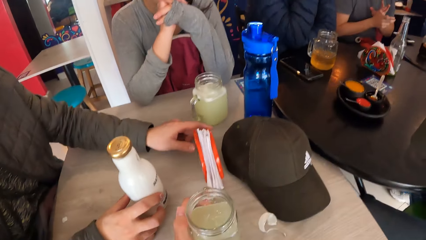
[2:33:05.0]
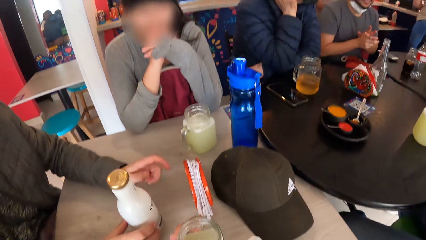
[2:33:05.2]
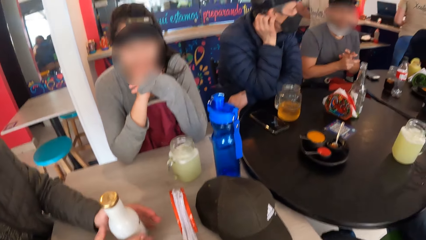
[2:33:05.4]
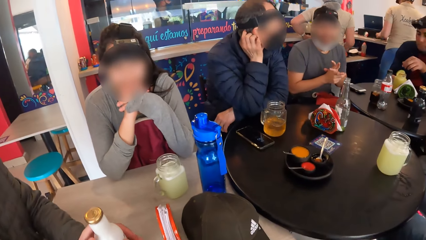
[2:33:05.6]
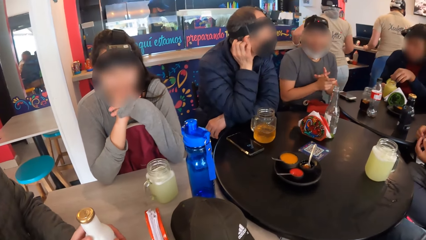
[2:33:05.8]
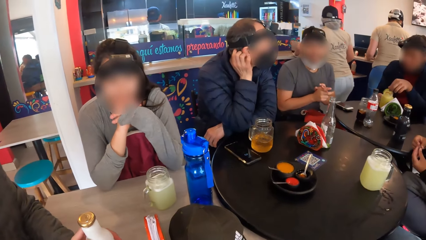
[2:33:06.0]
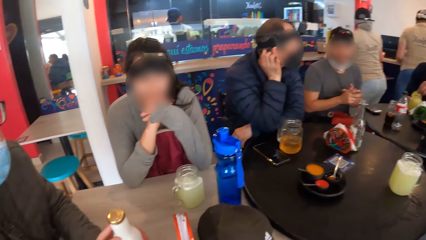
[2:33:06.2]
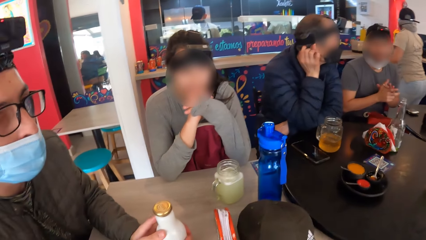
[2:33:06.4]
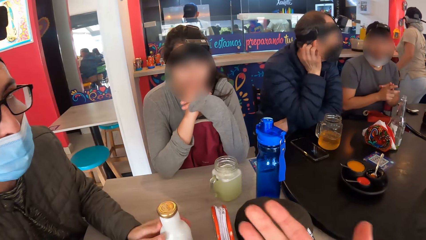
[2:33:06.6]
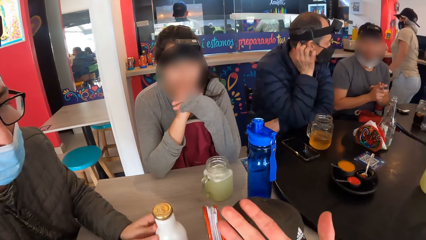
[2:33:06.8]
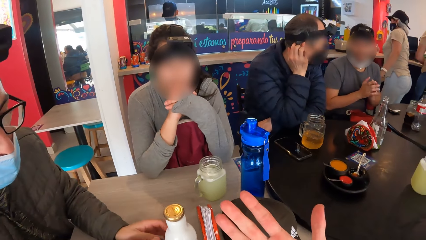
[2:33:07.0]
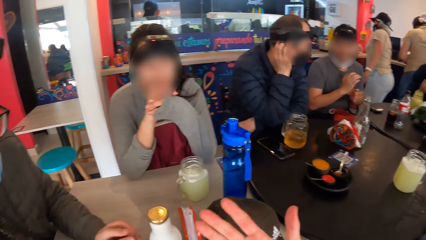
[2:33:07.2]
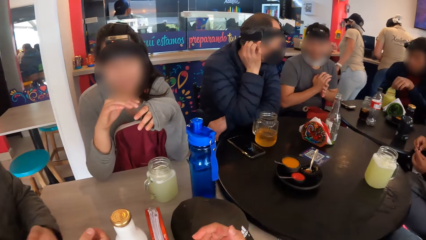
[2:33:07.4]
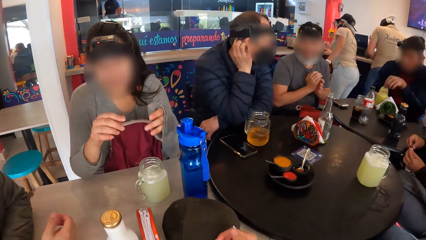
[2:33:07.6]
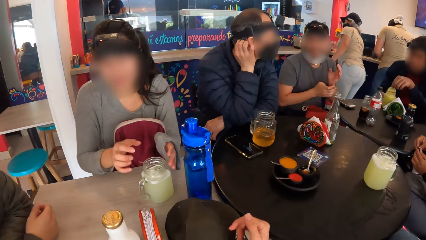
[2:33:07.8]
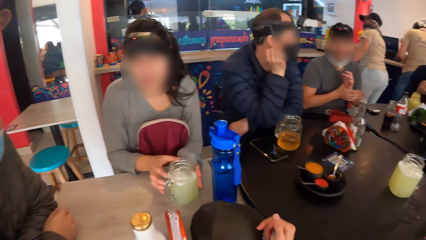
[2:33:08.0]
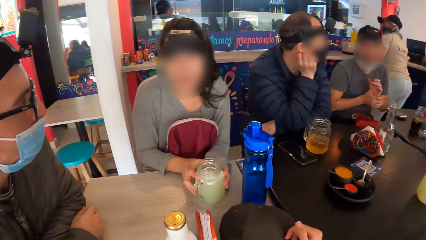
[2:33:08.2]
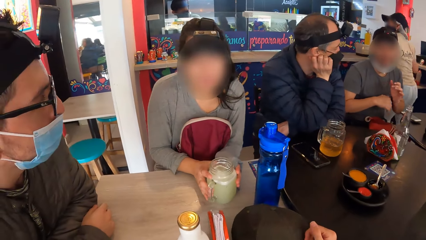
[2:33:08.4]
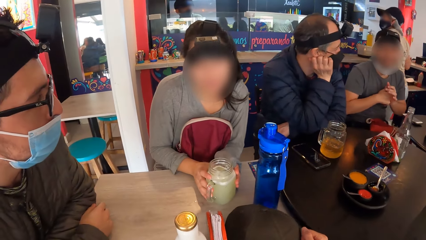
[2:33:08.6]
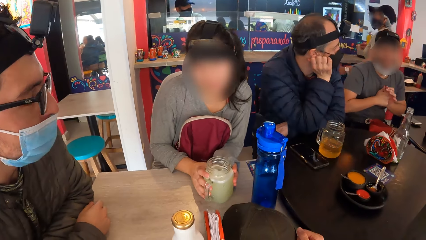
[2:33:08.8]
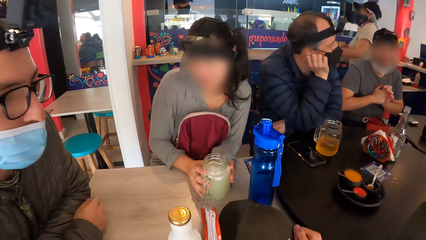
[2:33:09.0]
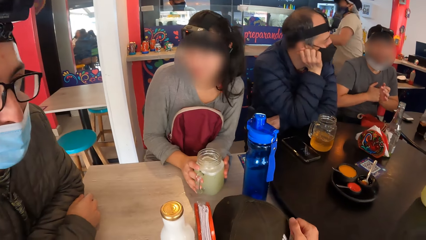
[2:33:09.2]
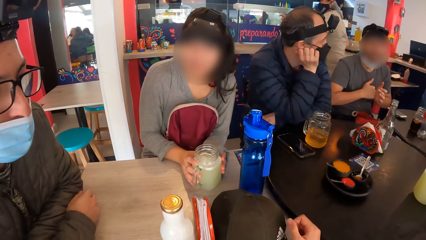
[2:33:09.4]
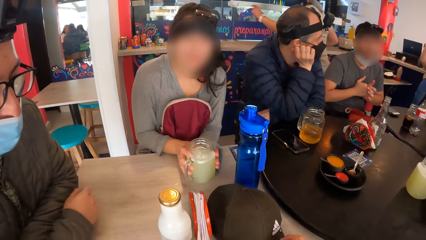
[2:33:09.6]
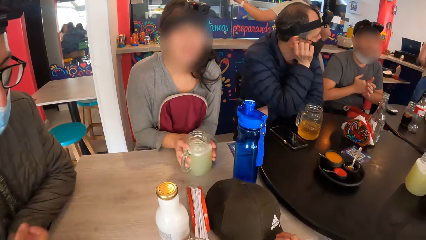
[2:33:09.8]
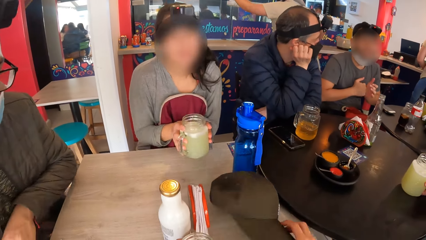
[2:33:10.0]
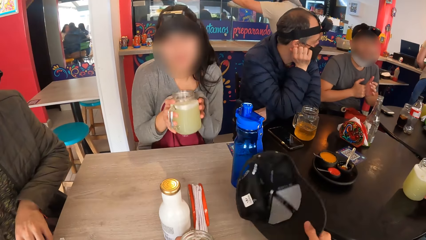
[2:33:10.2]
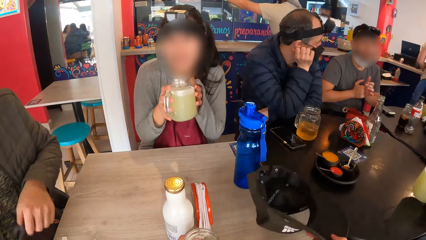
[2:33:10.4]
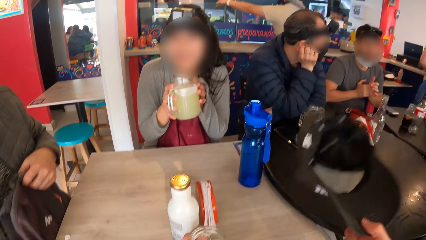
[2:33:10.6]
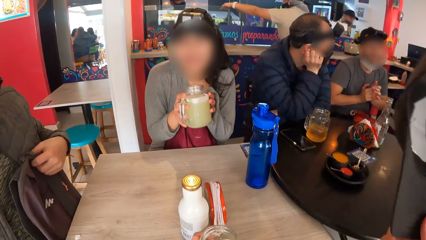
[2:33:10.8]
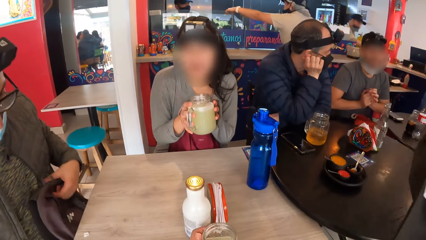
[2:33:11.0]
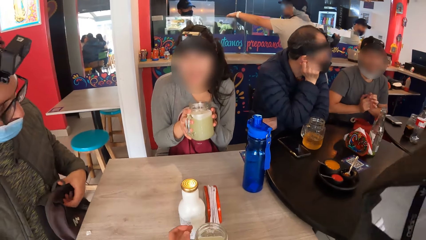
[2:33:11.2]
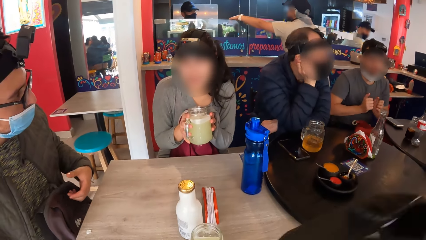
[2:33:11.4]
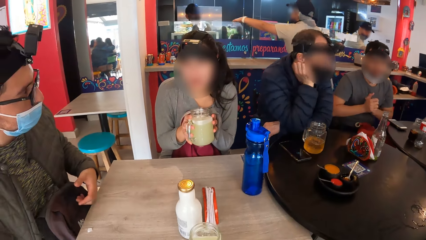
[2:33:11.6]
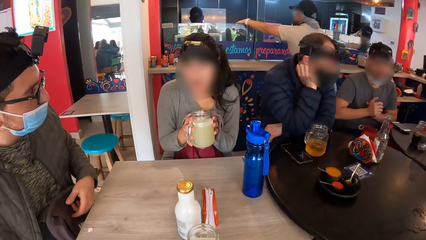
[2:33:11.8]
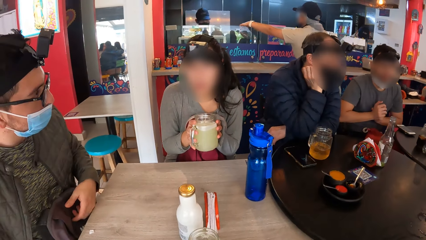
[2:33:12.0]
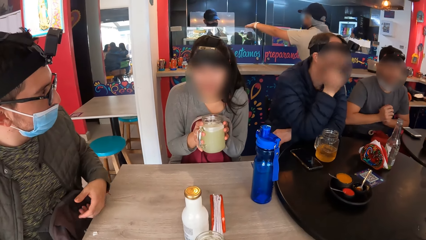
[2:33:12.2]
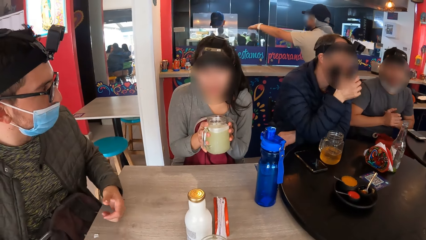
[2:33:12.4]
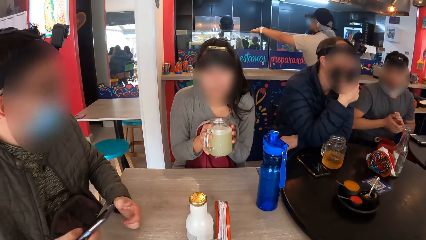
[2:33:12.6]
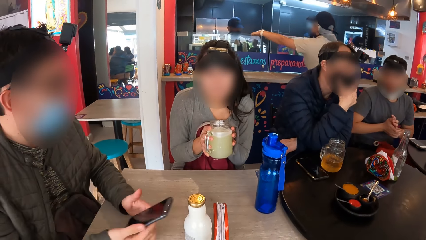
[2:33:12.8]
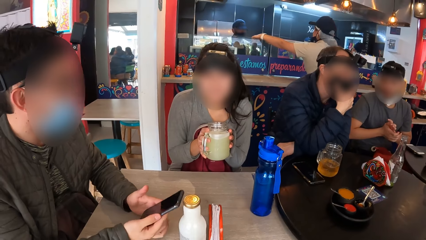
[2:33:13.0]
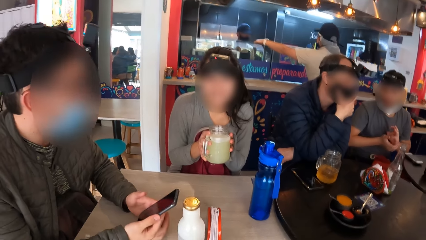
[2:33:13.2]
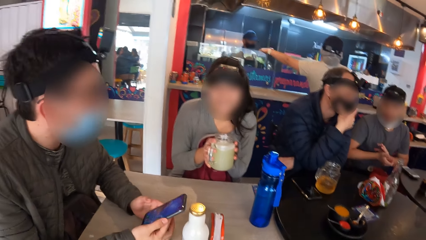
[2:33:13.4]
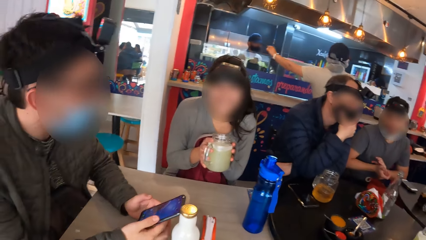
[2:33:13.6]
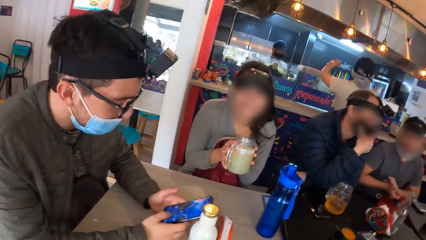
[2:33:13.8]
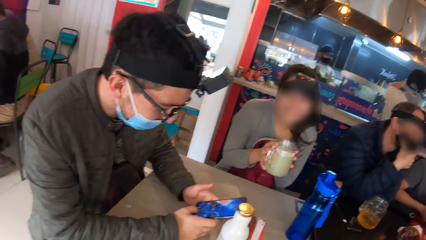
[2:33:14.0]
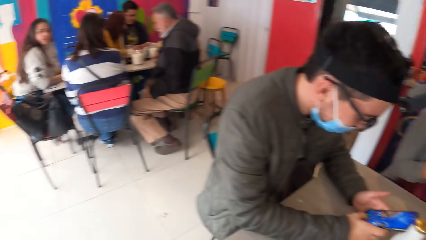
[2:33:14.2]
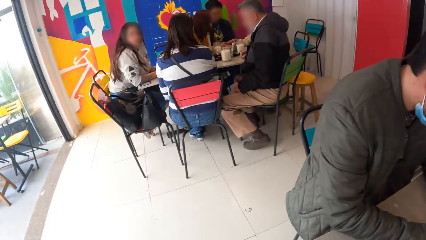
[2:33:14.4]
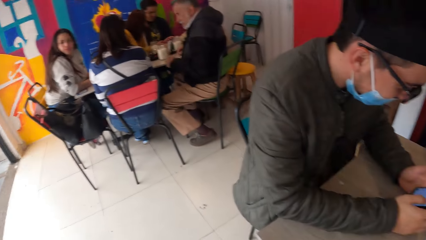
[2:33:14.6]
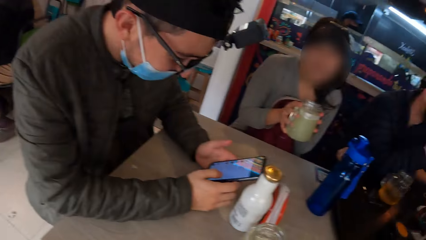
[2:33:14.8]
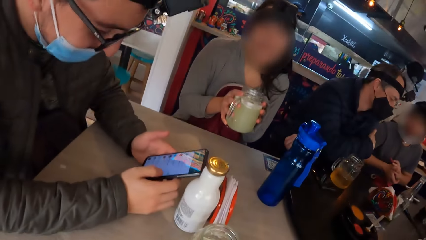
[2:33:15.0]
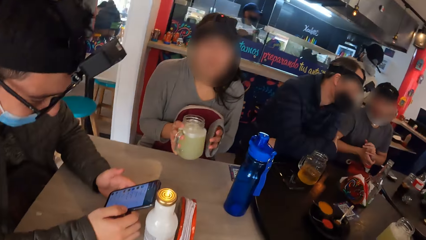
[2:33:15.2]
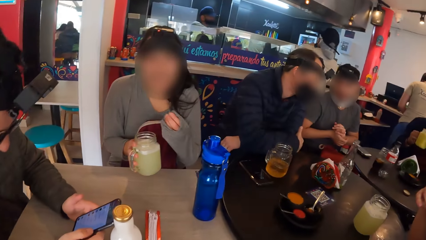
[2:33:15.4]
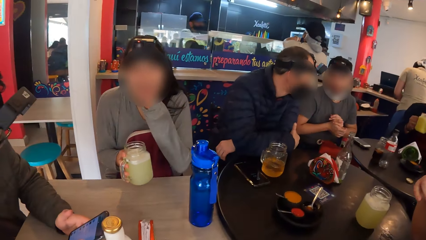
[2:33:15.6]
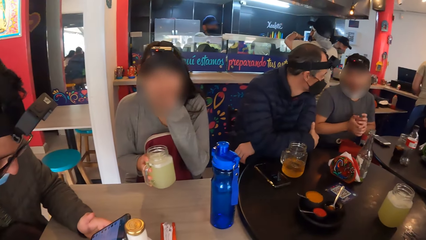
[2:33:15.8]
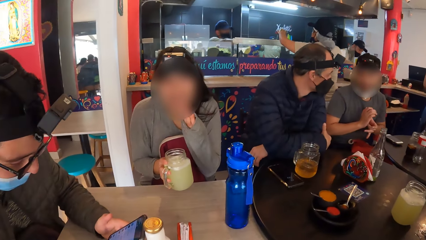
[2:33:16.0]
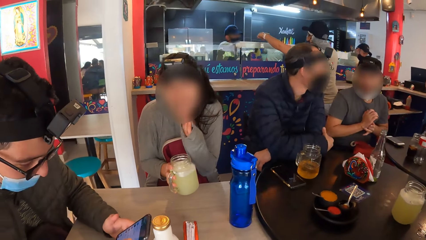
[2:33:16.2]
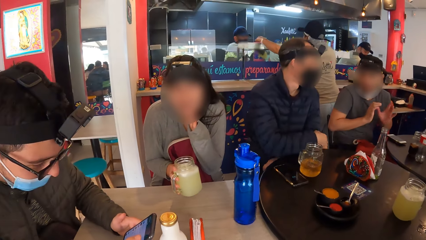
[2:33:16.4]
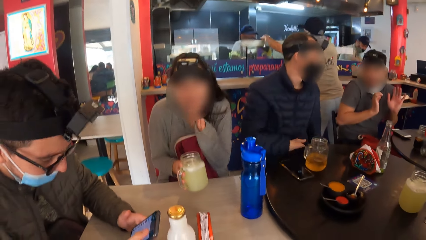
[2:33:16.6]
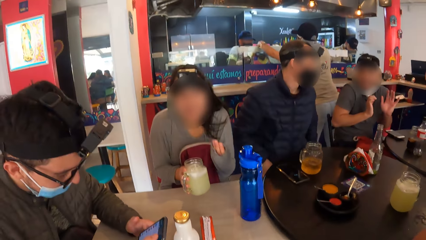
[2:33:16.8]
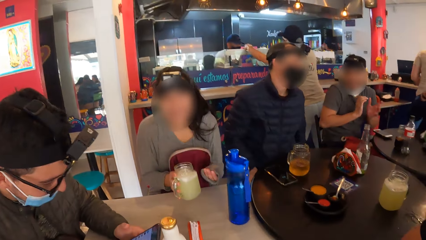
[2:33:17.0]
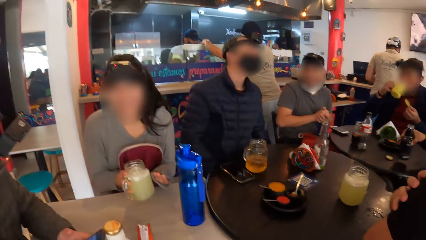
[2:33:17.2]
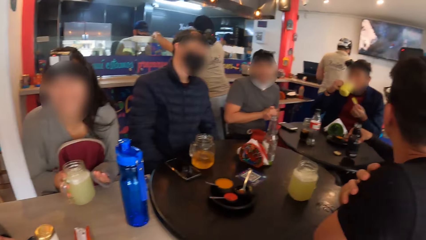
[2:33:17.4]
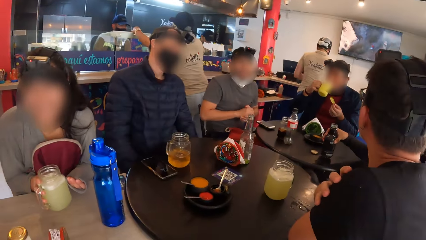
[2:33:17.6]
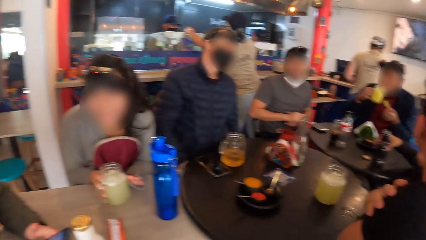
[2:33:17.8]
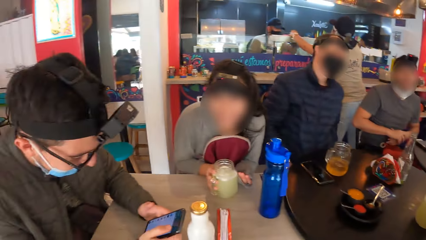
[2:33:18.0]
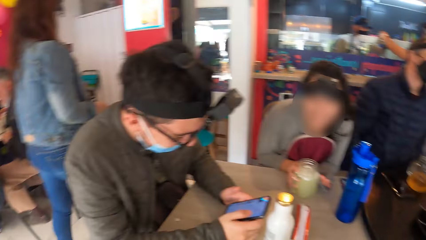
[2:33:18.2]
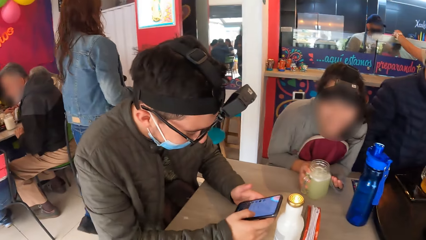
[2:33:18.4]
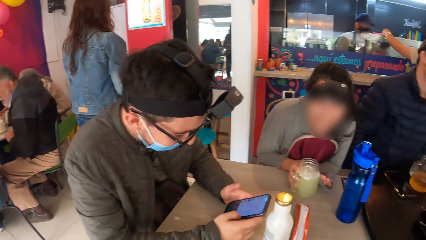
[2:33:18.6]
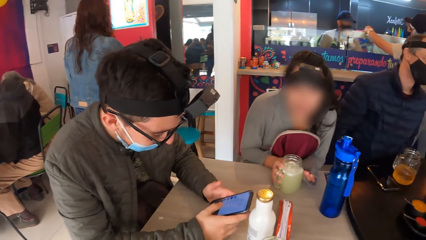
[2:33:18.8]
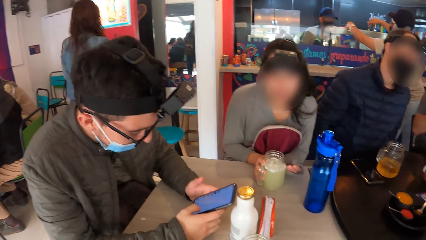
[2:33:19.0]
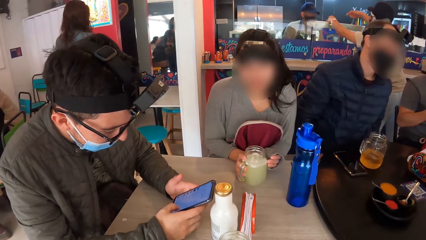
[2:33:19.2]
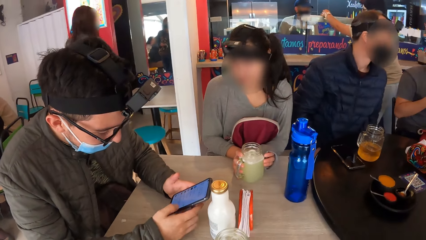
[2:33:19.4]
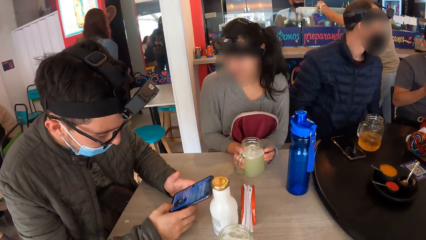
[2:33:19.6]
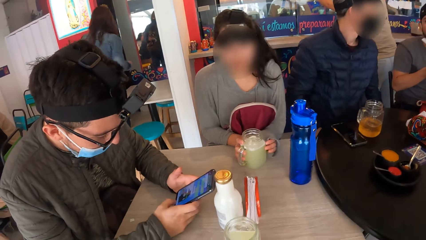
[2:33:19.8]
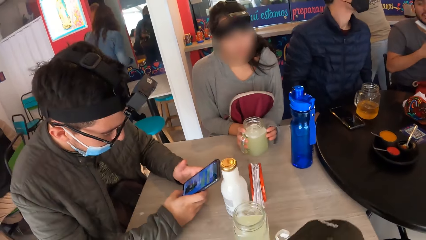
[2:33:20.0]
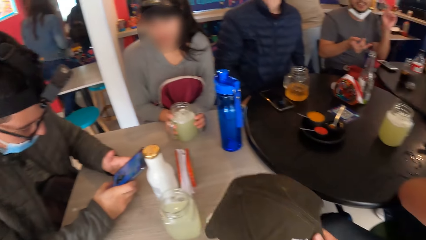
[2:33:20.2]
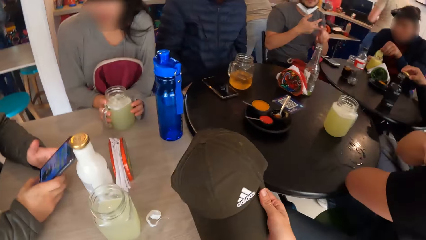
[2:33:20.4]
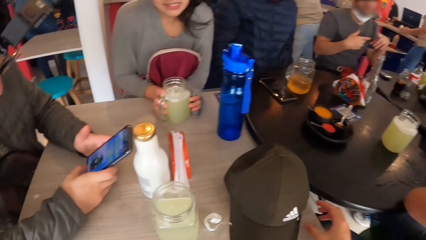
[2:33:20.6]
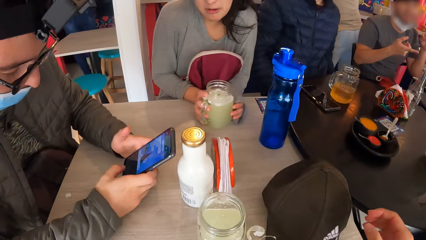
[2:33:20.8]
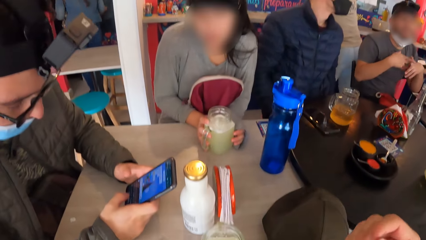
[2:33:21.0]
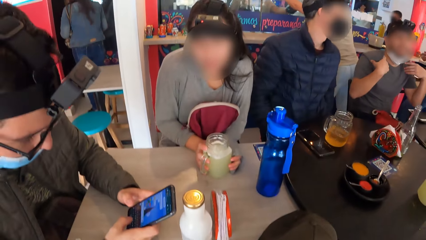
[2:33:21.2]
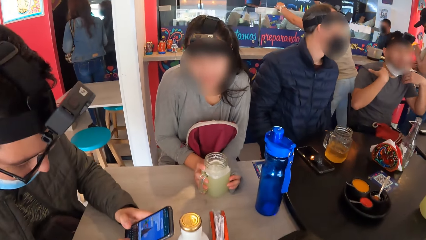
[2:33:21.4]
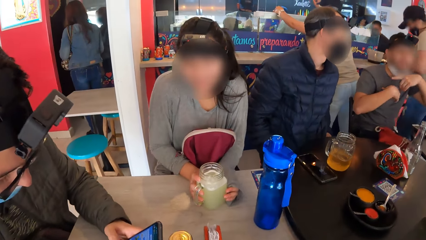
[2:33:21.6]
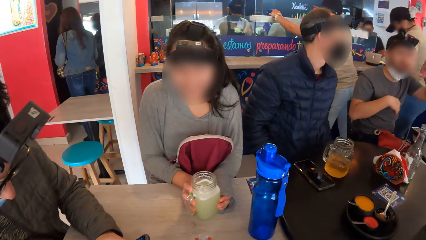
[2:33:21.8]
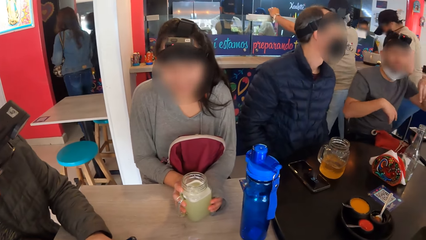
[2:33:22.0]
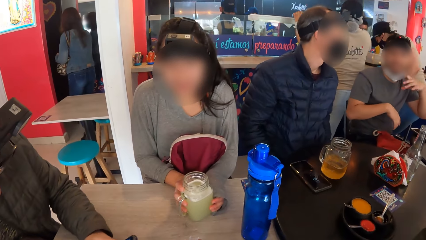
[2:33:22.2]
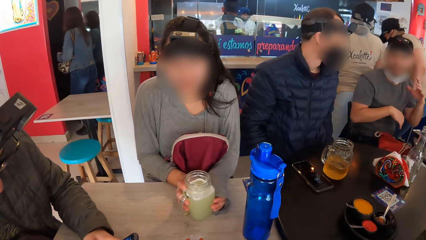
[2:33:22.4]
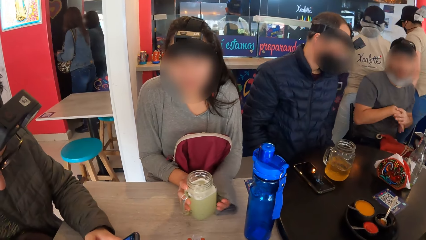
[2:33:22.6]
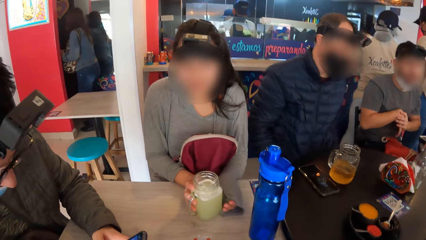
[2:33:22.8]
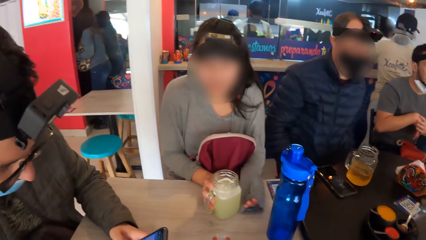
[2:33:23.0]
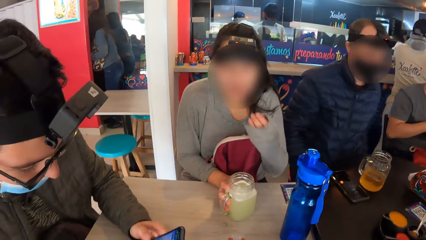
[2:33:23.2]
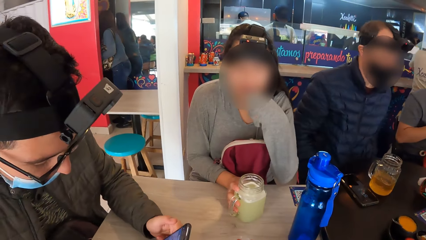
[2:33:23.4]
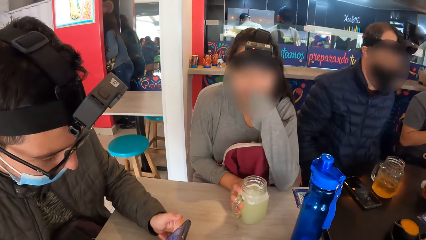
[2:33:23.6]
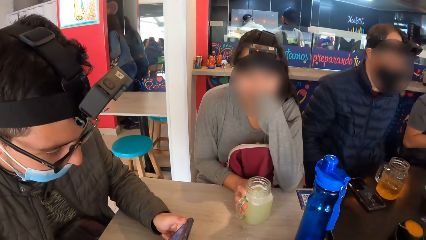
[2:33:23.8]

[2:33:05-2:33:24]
A man holds the bottle. The camera wearer stretches his hand. A woman lifts the cup from the table with both hands. The camera wearer lifts a cap from the table with his right hand. The woman drinks. The woman interacts with the man. The man picks up the phone. The man operates the phone with both hands. Another woman drops the glass of juice on the table with both hands. Another man drinks juice from a glass in his right hand. Someone scrolls the phone. The camera wearer drops the cap on the table with his right hand.
